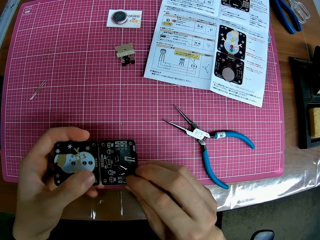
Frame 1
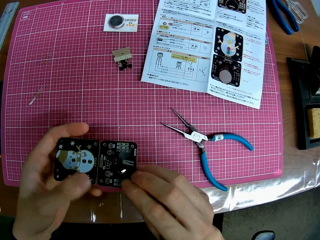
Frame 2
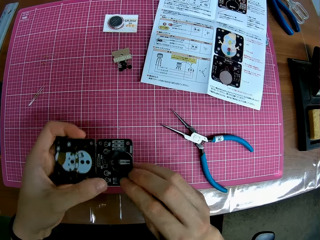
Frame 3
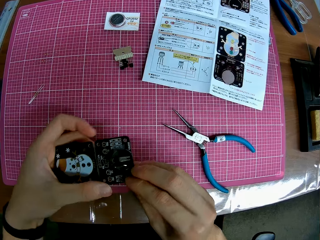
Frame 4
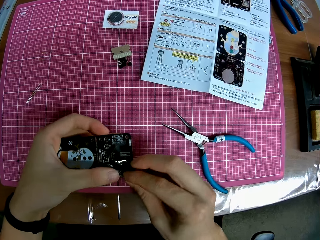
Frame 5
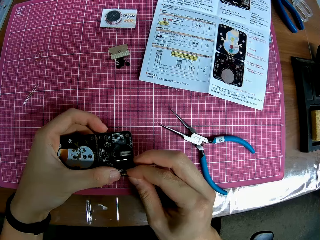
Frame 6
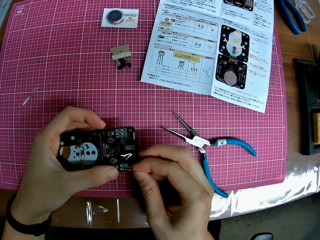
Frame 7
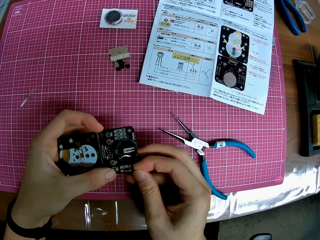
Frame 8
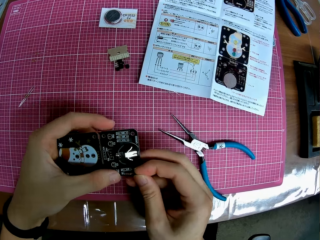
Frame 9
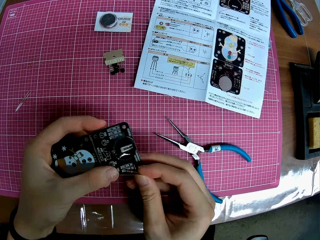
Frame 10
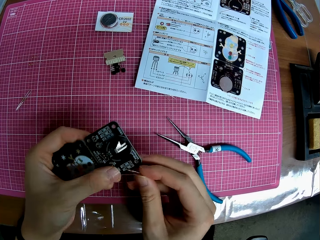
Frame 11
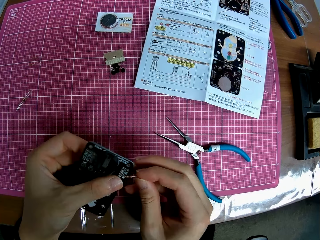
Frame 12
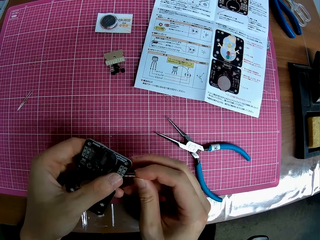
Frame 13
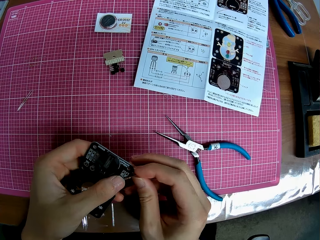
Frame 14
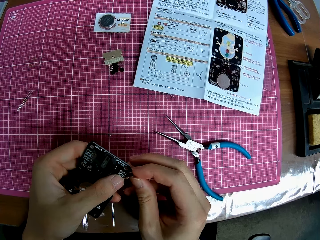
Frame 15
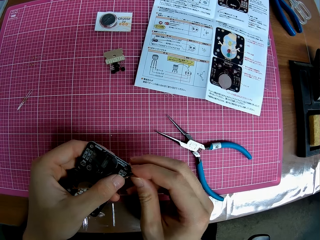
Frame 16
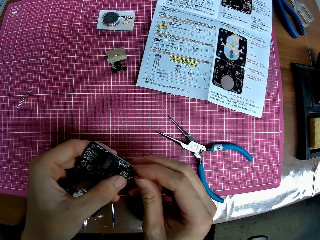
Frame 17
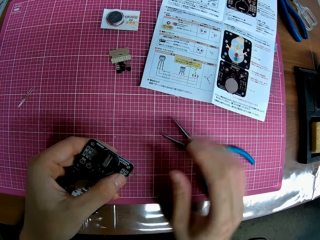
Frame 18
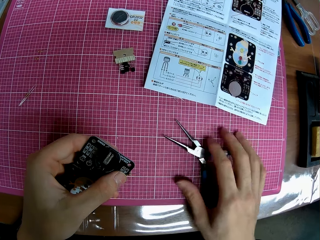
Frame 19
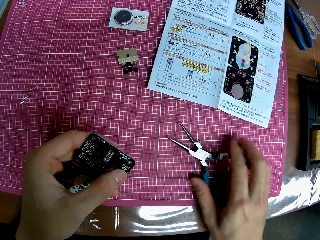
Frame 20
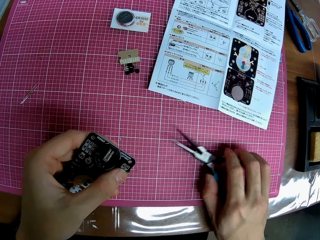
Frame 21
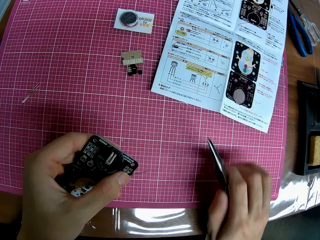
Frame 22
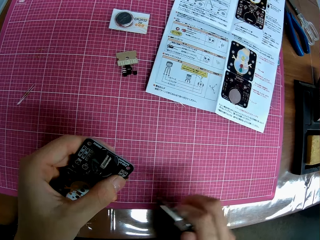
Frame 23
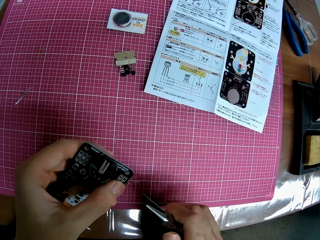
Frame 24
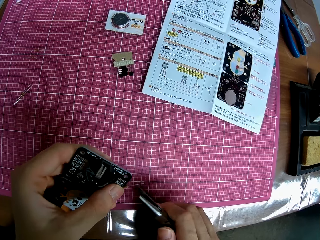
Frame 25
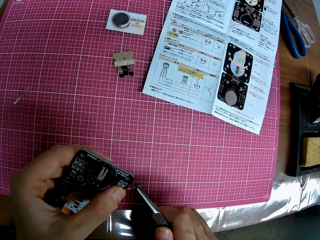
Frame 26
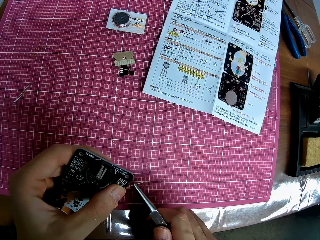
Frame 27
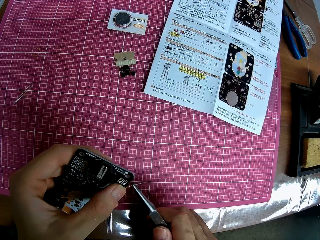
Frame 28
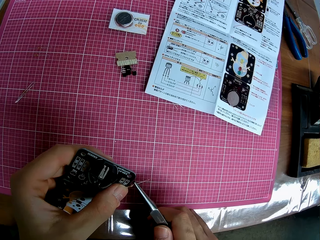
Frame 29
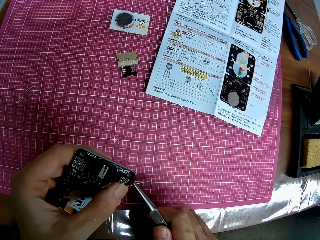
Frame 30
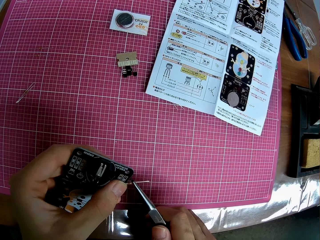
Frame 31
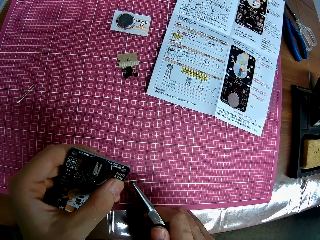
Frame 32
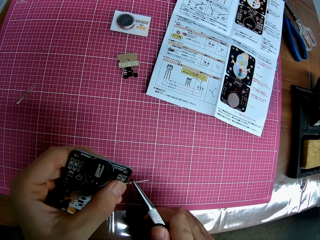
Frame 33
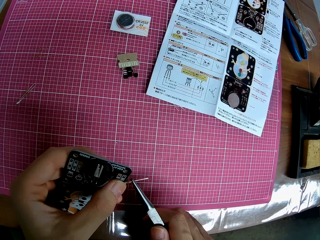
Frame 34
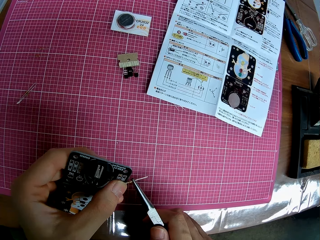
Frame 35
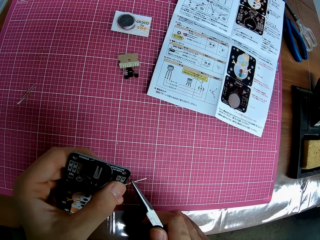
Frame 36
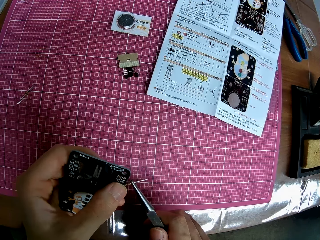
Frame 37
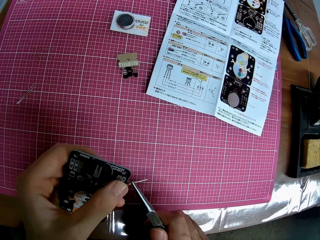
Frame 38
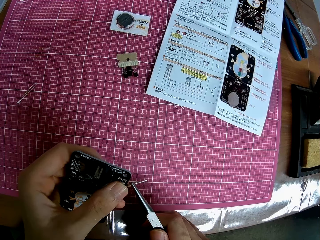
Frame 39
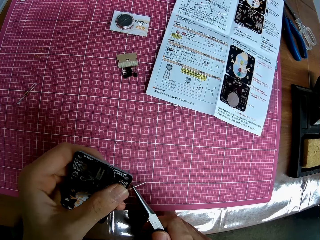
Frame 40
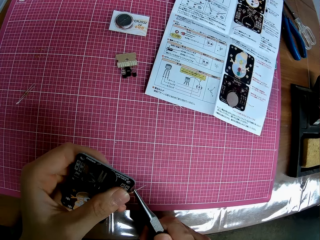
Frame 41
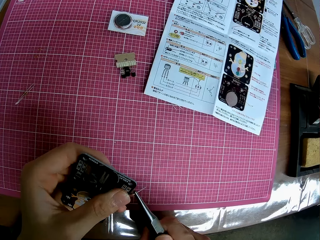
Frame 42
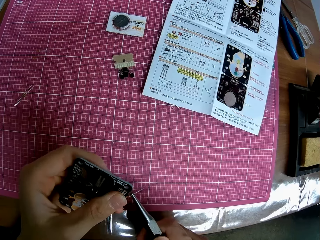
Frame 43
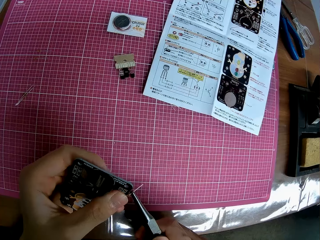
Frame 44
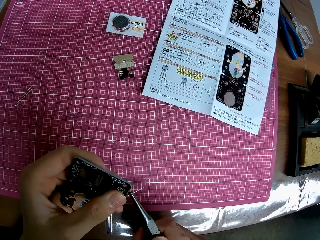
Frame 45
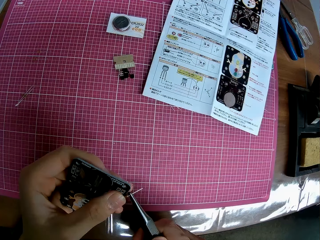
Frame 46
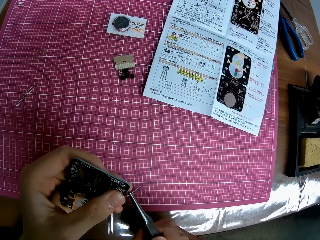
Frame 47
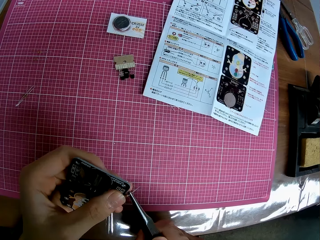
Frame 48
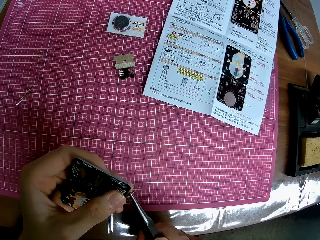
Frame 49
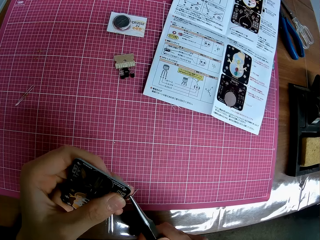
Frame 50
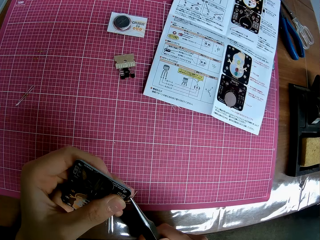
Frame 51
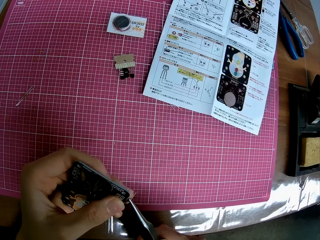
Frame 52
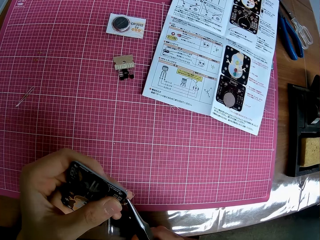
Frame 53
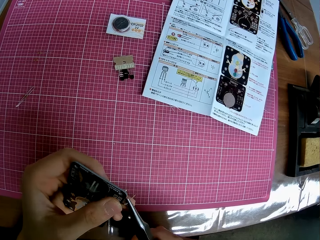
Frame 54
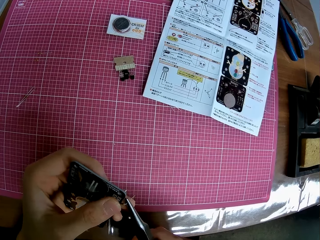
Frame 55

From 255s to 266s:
The camera wearer moves his hand backwards. He picks up the plier from the table. He moves his hand towards the cover. He bends the tiny iron or diode in his left hand with the plier.

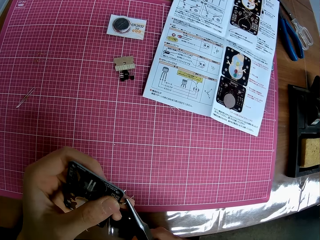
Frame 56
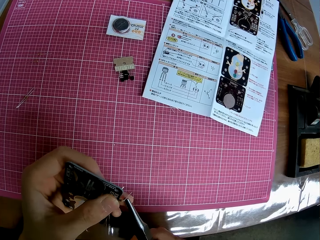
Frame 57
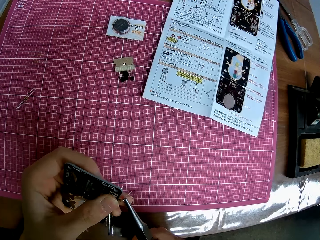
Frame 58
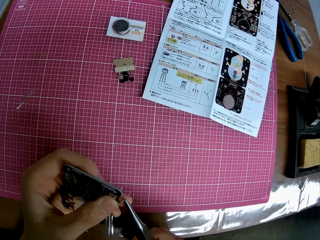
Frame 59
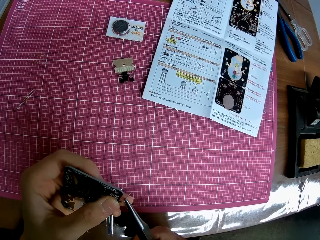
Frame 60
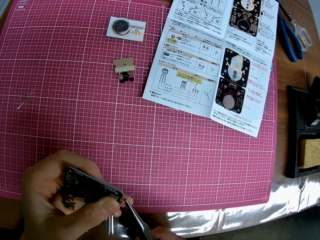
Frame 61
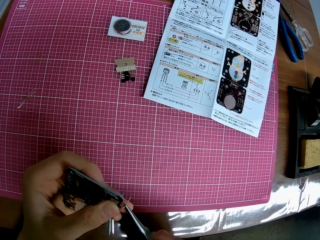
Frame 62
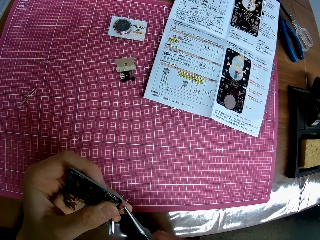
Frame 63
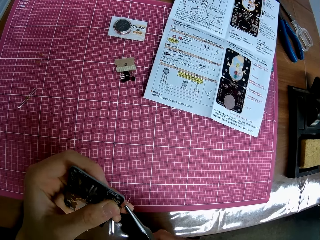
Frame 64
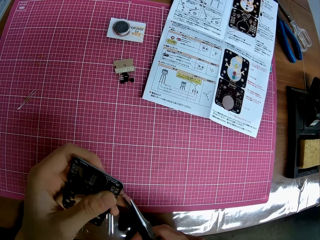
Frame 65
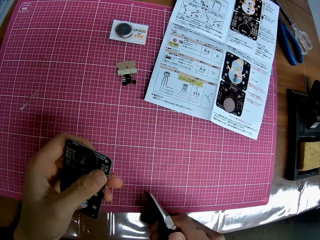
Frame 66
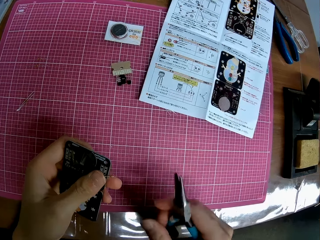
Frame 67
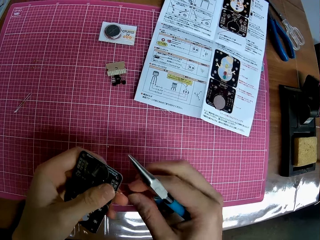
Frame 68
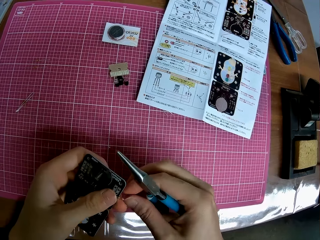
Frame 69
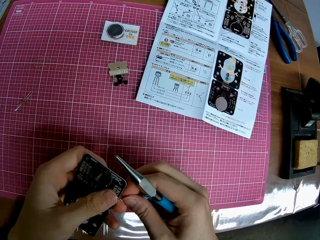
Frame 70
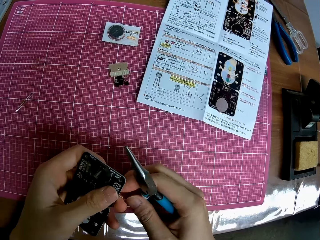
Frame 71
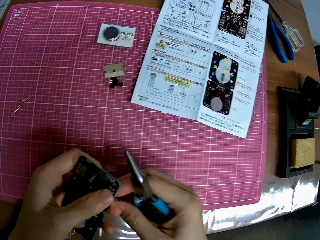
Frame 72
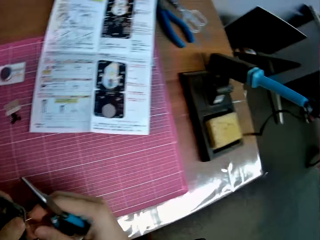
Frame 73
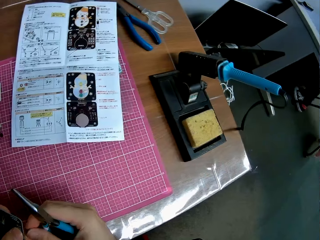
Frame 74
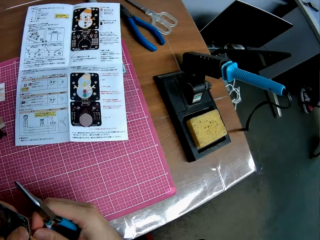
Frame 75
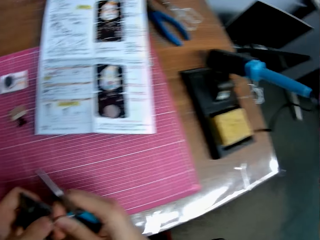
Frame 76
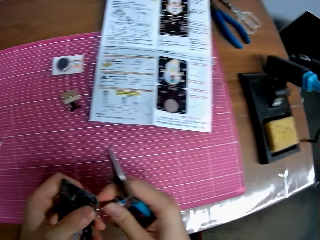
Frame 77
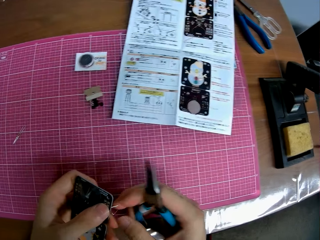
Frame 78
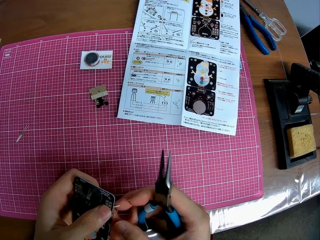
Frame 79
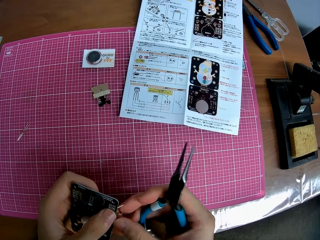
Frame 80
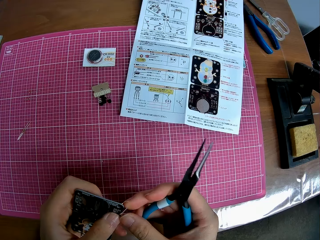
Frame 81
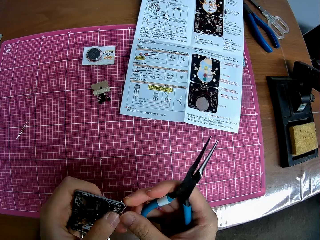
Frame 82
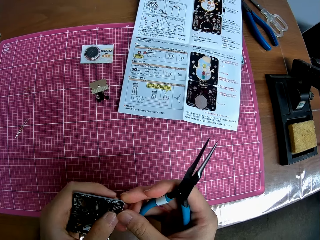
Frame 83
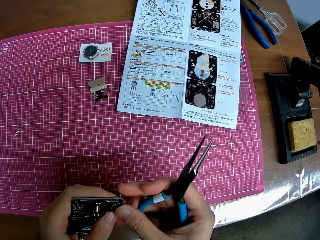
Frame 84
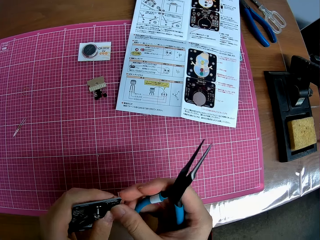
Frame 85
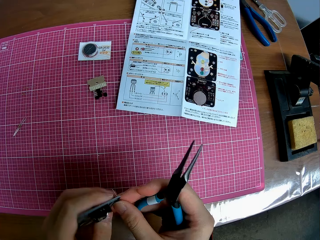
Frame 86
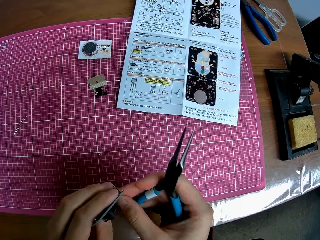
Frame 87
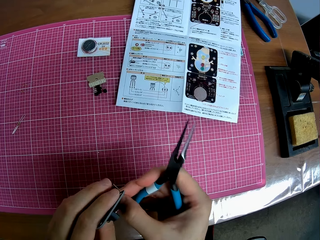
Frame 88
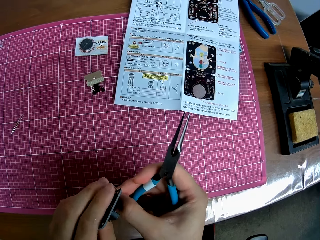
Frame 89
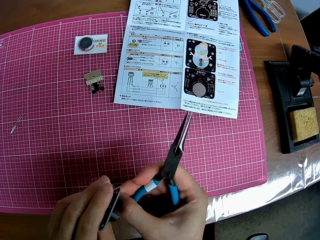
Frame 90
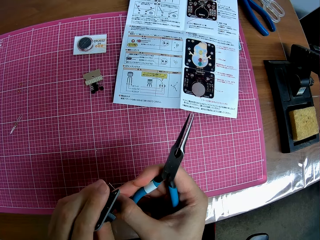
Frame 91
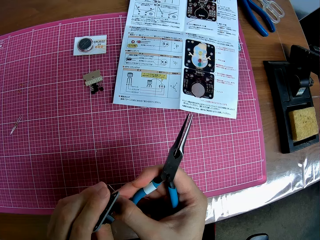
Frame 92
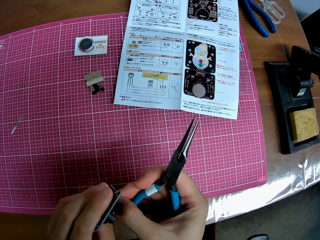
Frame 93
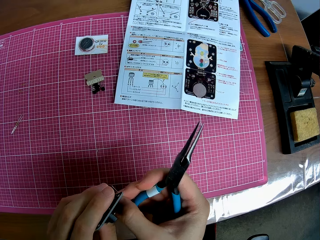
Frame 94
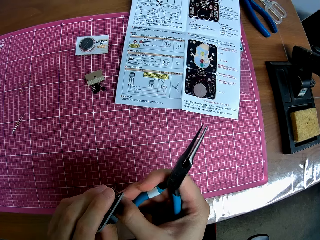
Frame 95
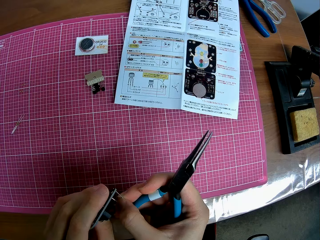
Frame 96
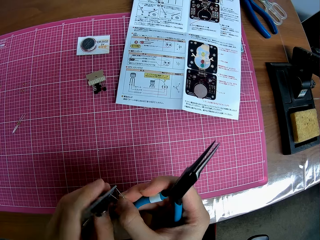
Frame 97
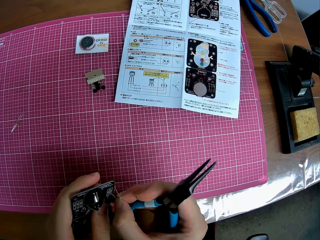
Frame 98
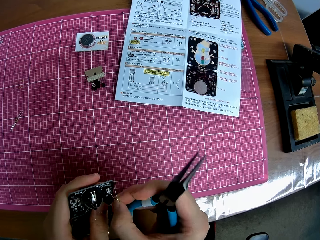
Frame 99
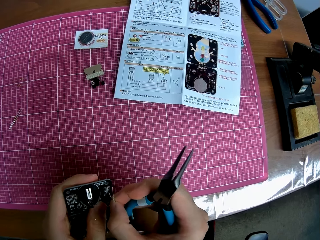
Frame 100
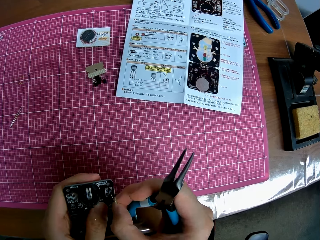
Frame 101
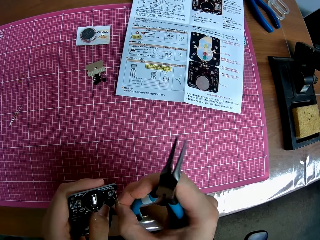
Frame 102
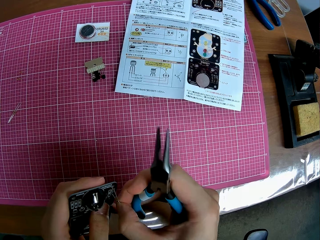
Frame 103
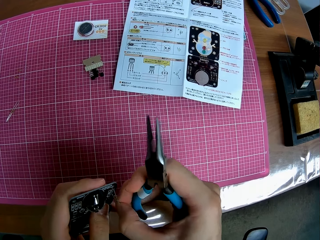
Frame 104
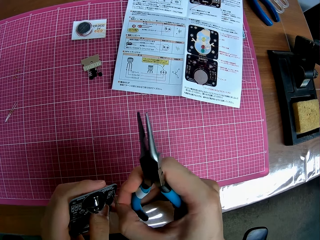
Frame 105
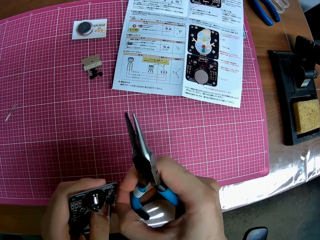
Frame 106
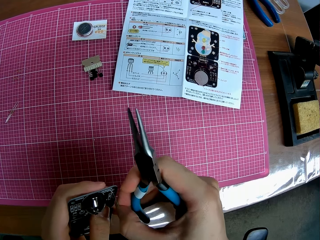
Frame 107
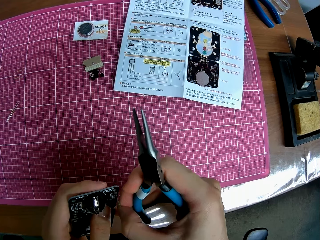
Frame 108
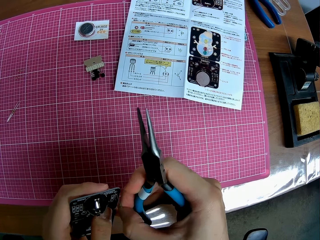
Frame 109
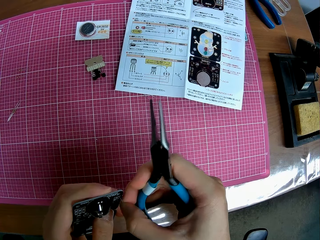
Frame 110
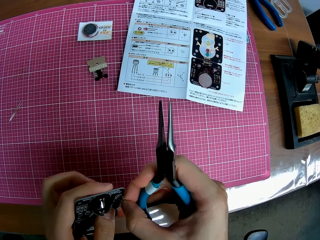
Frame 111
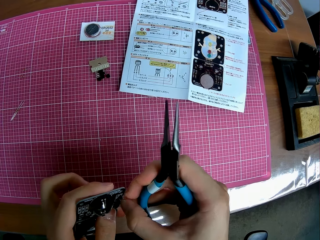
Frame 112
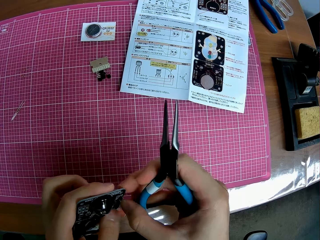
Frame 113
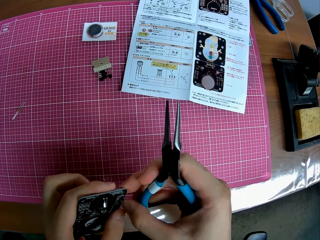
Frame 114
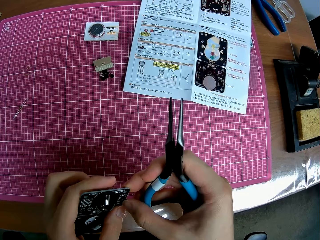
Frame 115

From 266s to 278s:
The camera wearer holds the diode or tiny iron with his hand. He adjusts the tiny iron with his left hand. He looks away from the cover. He looks at the manual. He pulls on the diode with his hand. He places the tiny iron on the circuit board with his right hand.
